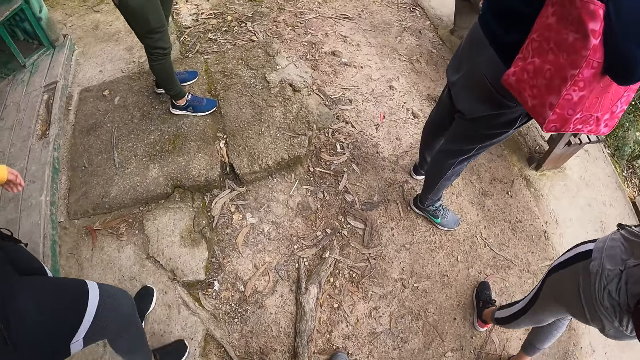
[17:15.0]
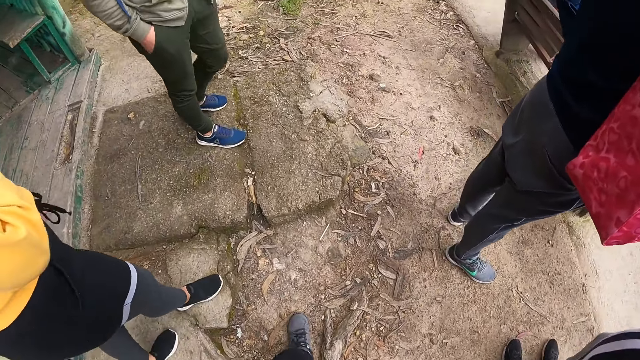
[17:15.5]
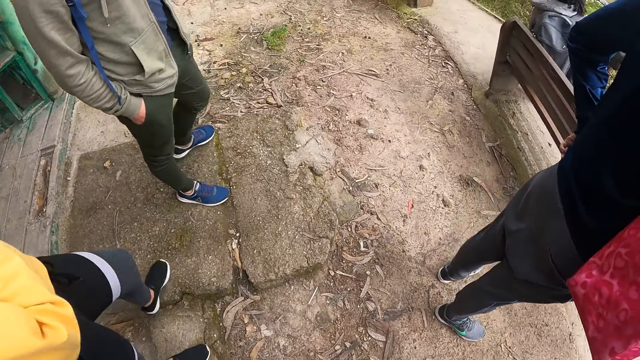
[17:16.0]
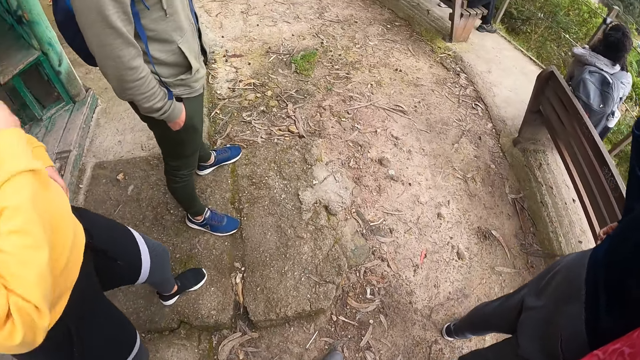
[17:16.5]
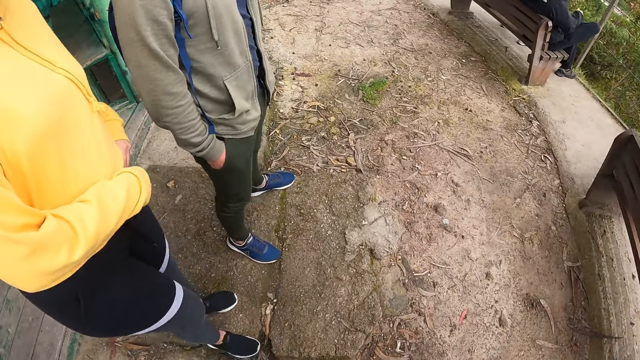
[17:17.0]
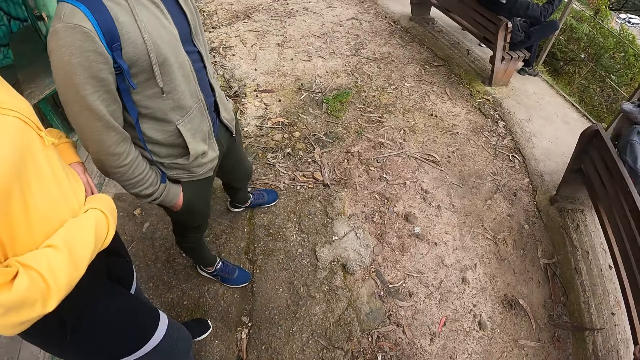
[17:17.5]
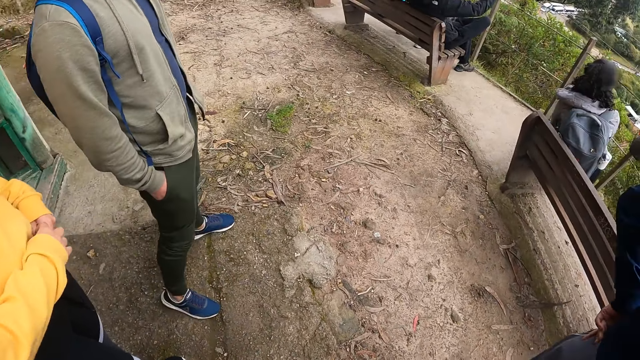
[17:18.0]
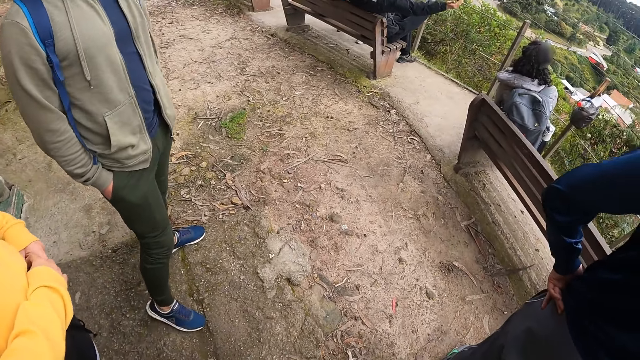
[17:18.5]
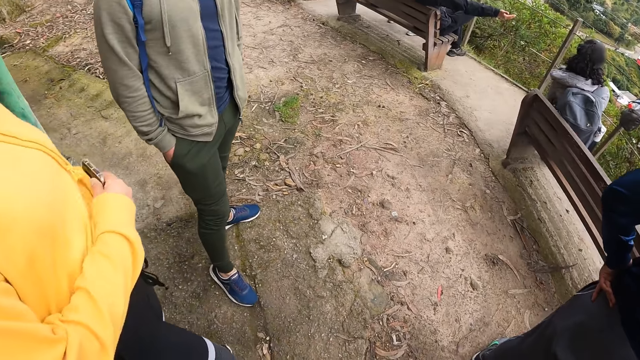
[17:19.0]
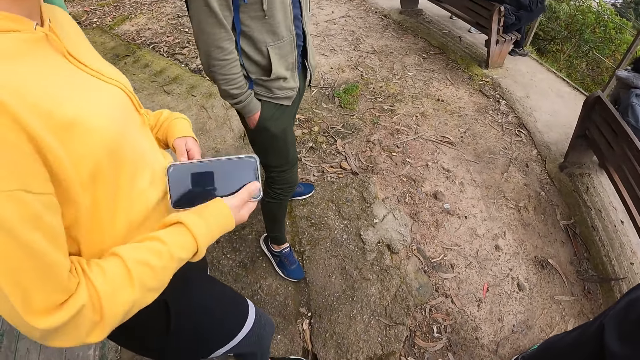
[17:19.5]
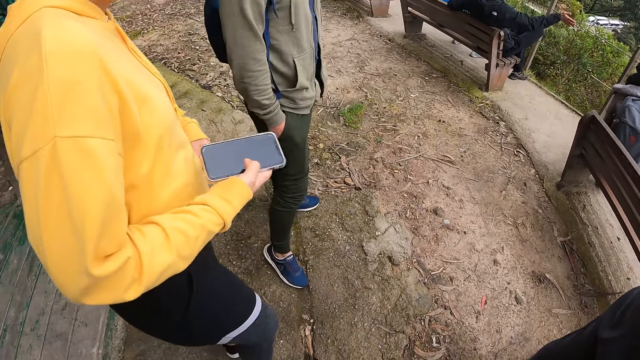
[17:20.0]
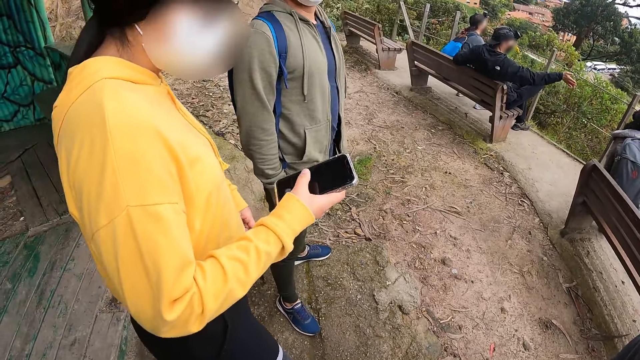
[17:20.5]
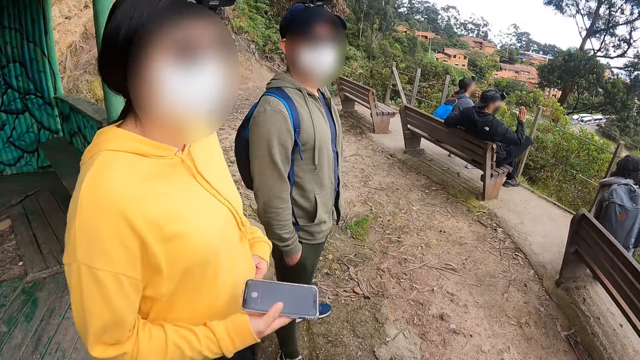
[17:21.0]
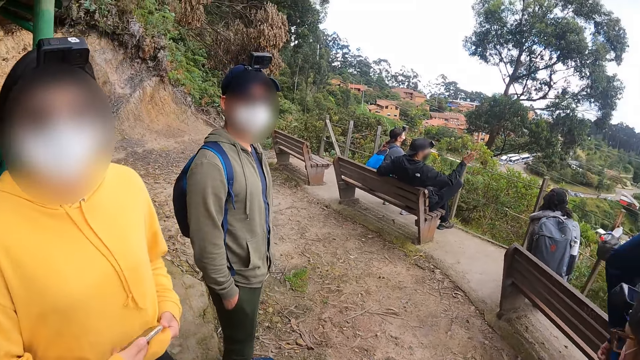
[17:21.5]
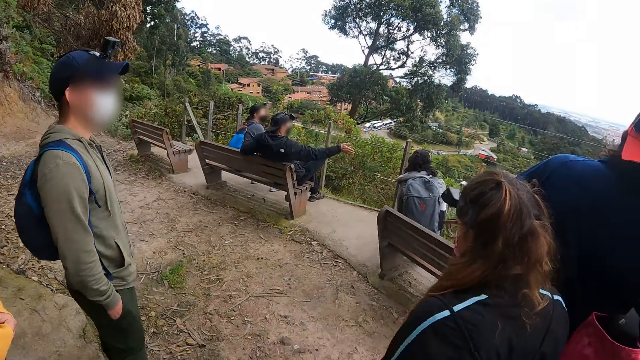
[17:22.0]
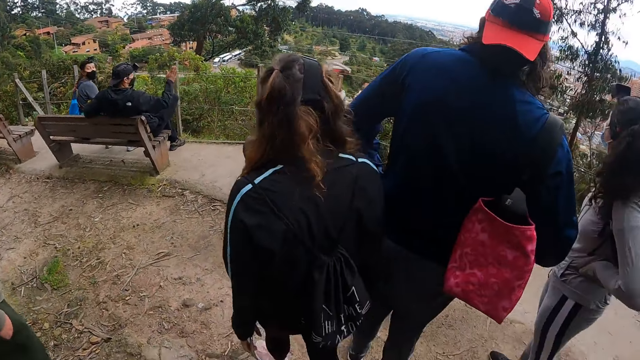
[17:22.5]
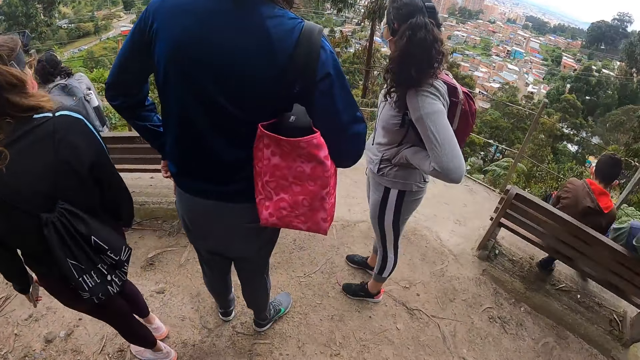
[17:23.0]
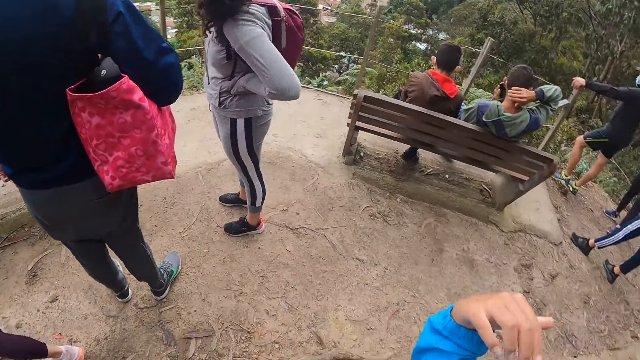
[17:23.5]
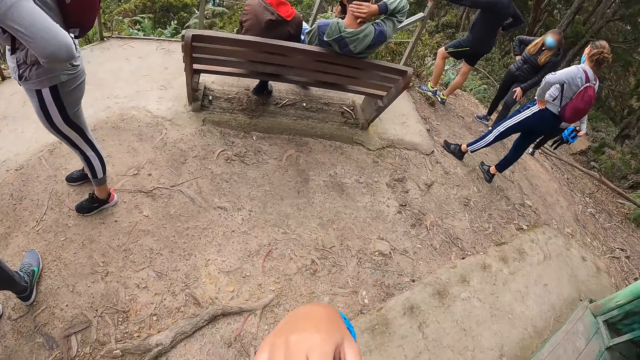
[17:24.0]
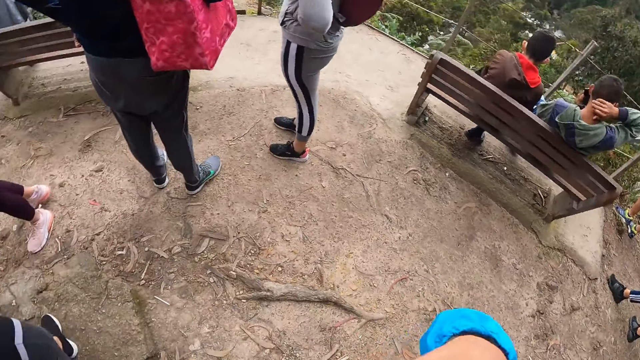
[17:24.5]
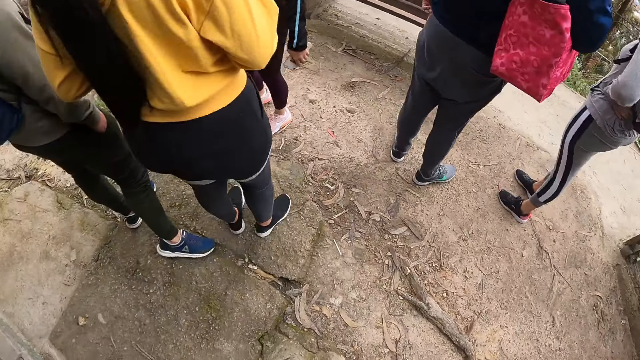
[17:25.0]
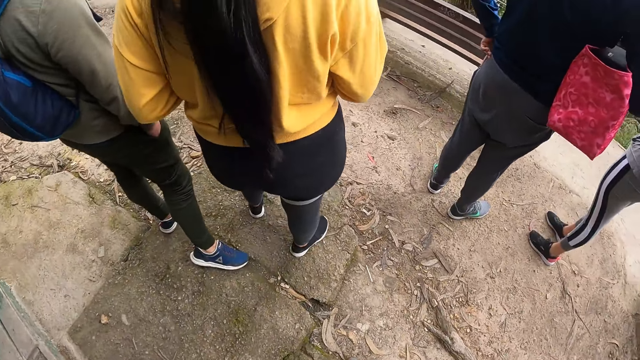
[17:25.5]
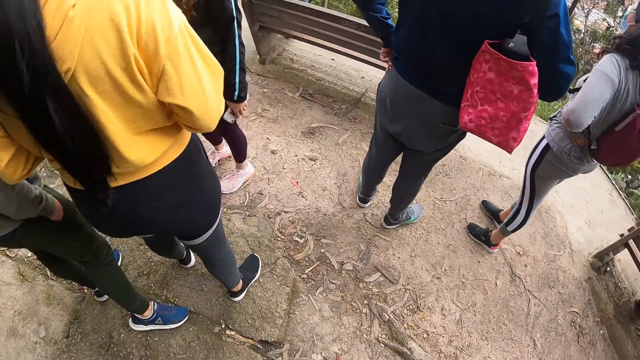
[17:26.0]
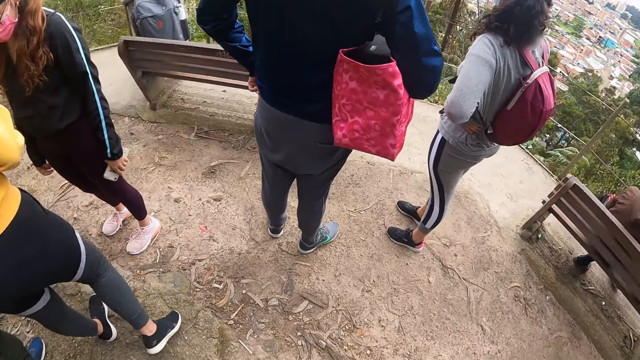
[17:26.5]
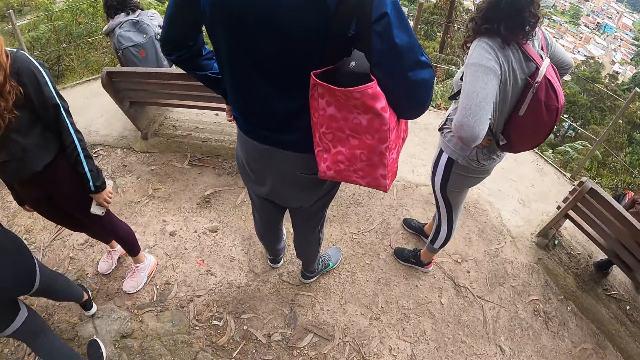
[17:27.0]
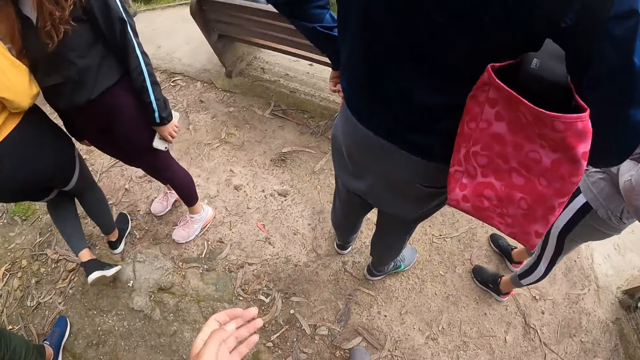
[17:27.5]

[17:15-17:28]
The camera wearer stands at the hill top. A lady stands at the hill top. The lady removes a phone from her pocket with her right hand. The lady scrolls the phone. The camera wearer looks around the hill view.

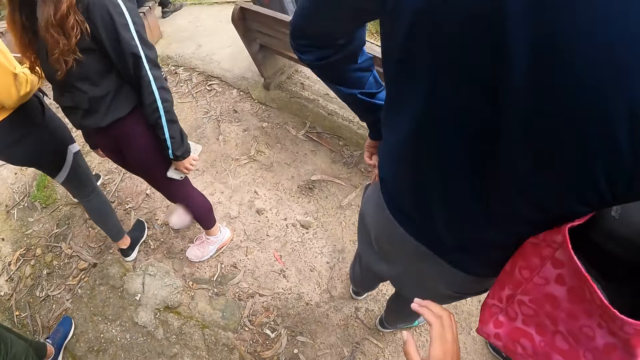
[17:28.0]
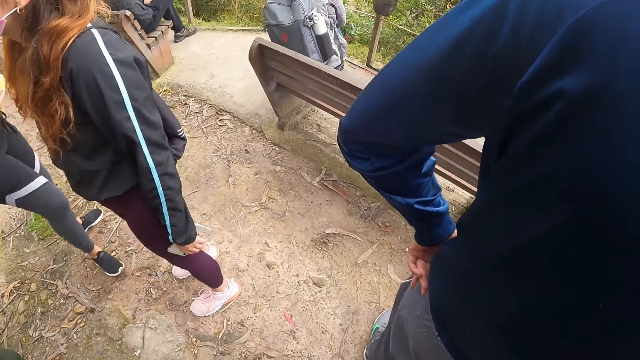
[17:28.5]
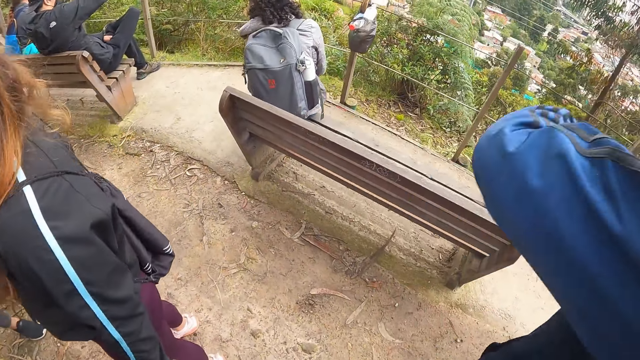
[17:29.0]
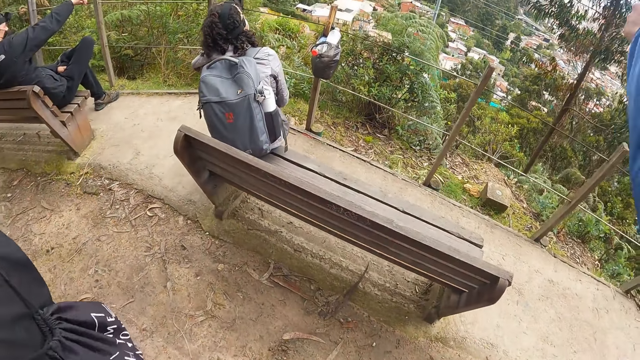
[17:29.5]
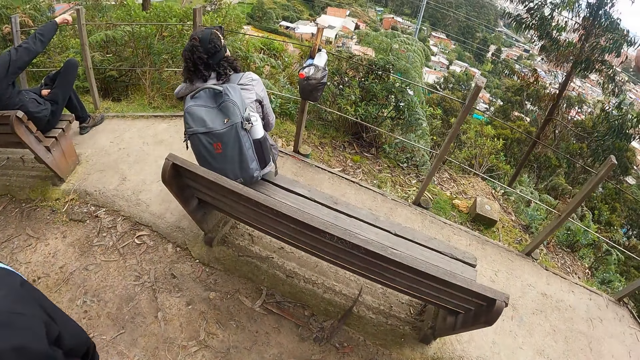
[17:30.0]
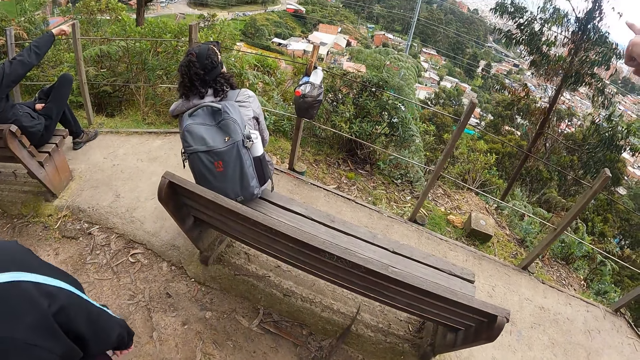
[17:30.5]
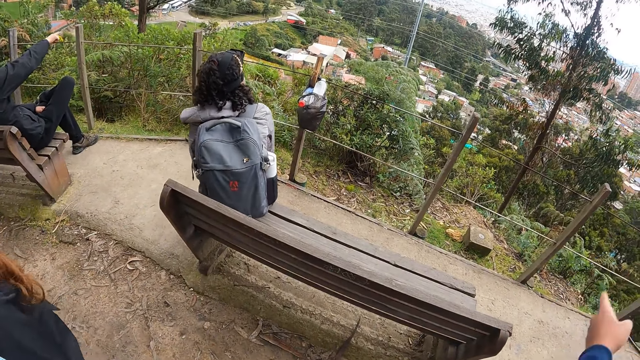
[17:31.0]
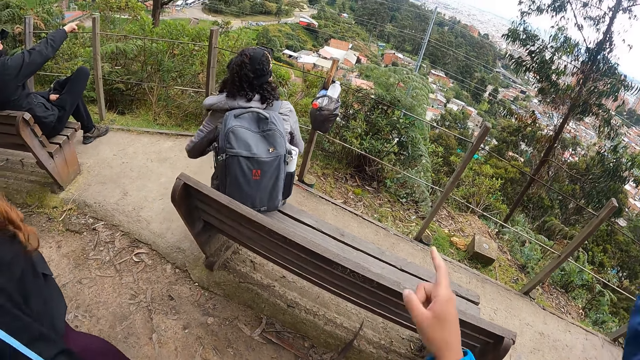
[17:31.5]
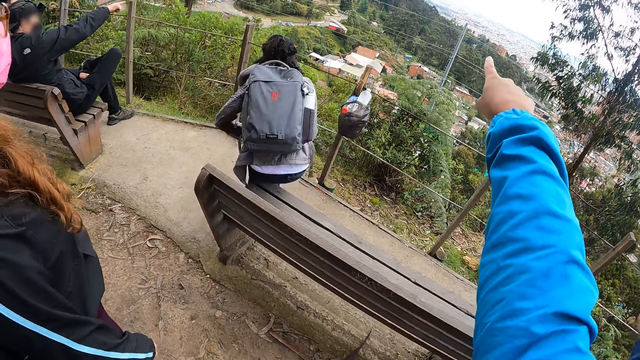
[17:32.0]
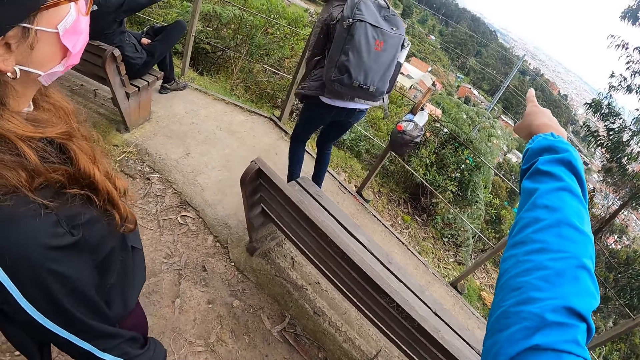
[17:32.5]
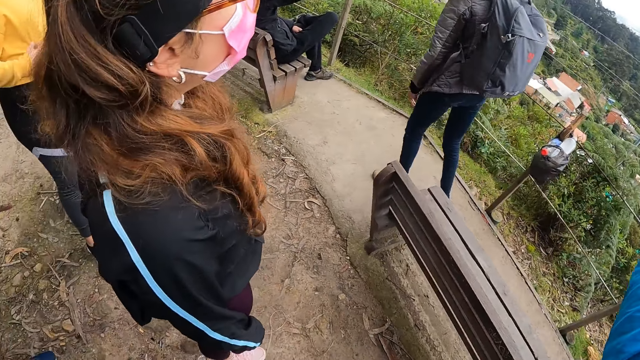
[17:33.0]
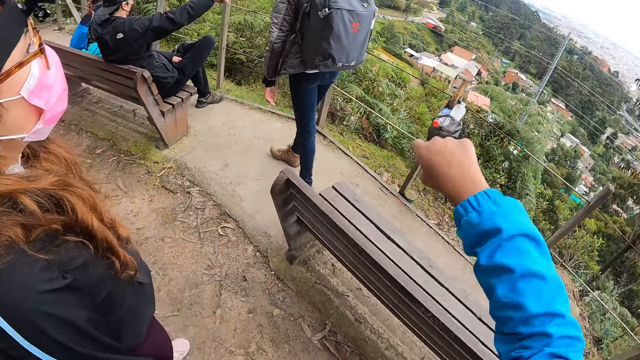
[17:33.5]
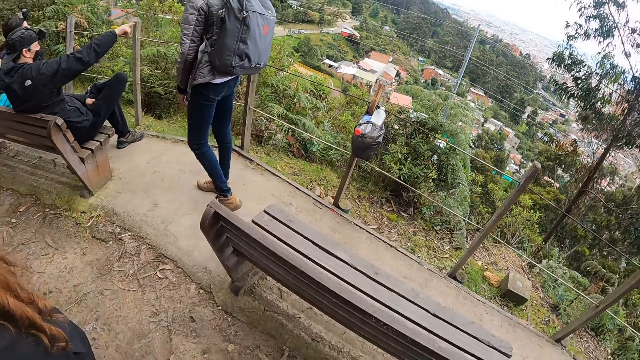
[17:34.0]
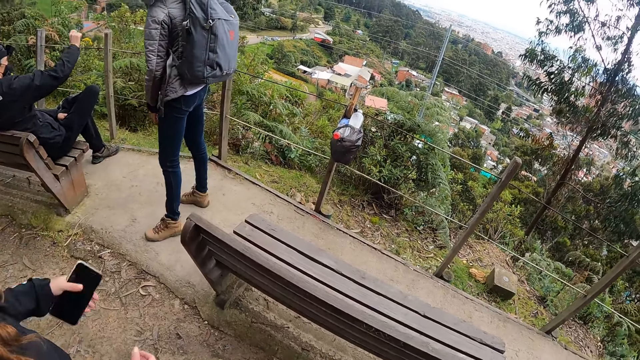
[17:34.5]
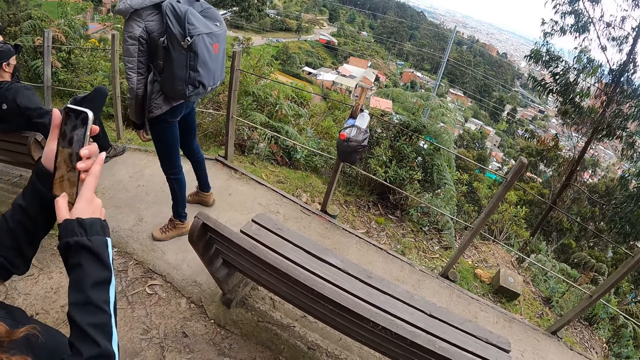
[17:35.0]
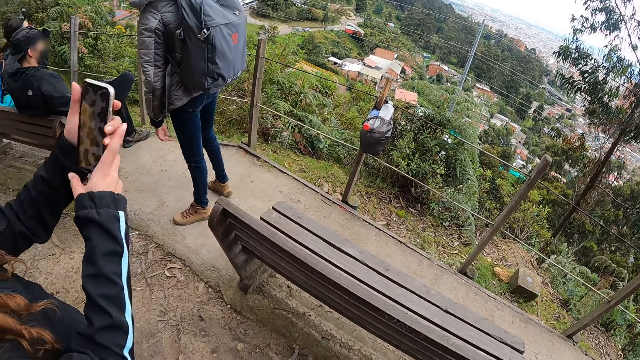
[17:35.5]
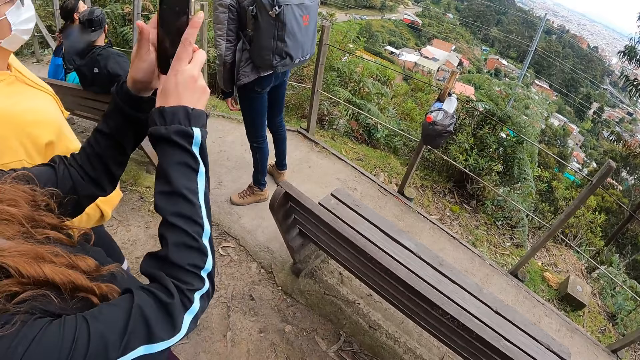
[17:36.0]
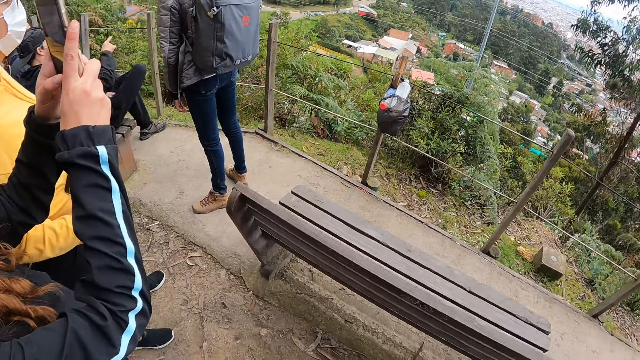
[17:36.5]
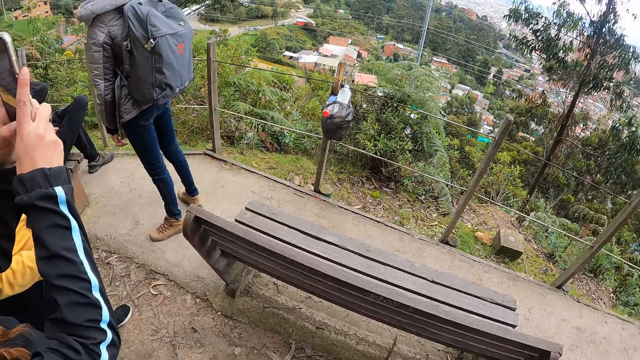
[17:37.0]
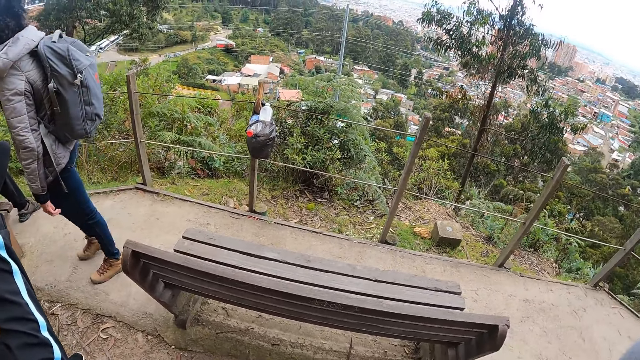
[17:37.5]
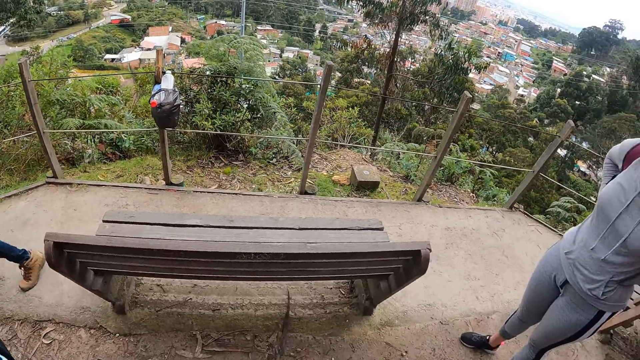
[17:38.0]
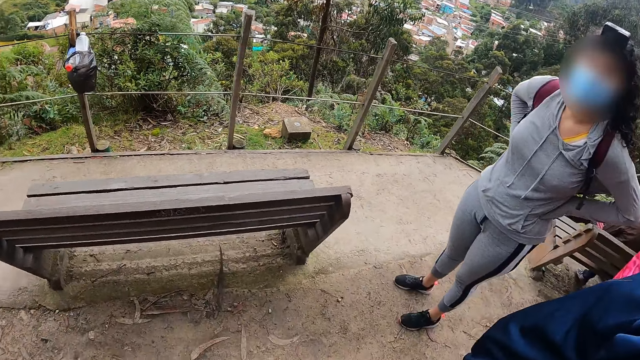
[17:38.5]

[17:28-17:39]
The camera wearer points towards the hill bottom. A woman operates a phone in her left hand with her right hand. The woman operates the phone with both hands. The woman takes a photo of the view.
